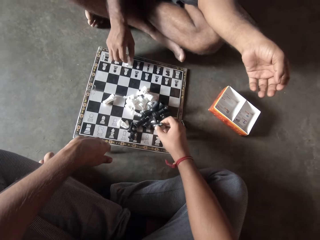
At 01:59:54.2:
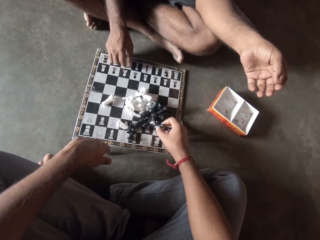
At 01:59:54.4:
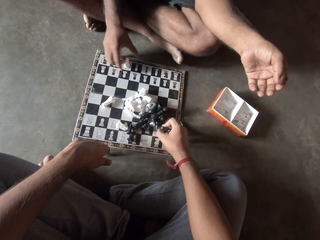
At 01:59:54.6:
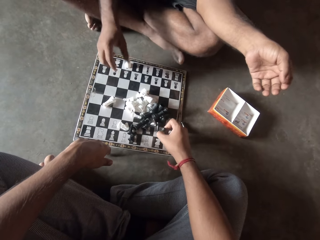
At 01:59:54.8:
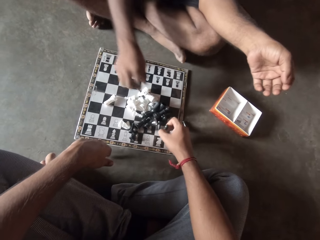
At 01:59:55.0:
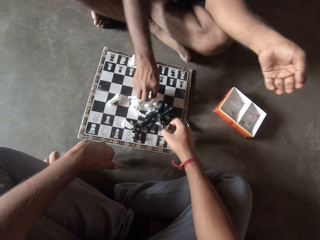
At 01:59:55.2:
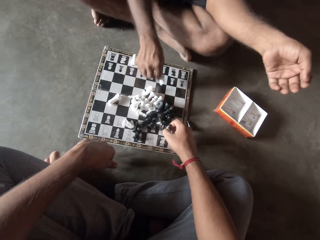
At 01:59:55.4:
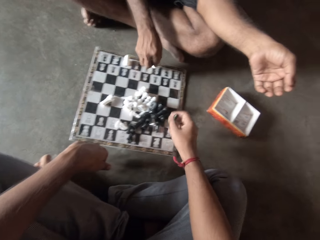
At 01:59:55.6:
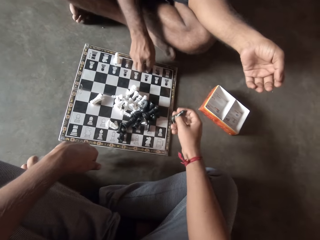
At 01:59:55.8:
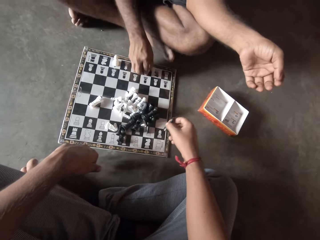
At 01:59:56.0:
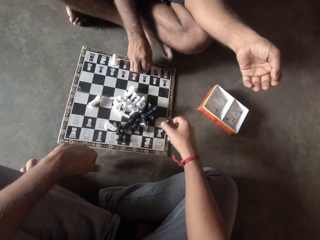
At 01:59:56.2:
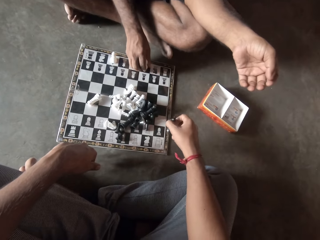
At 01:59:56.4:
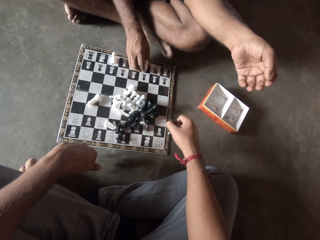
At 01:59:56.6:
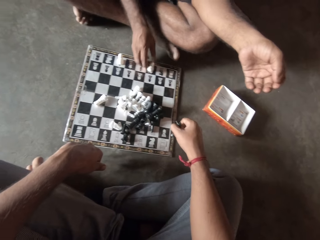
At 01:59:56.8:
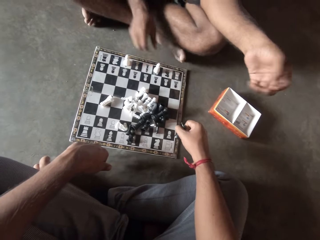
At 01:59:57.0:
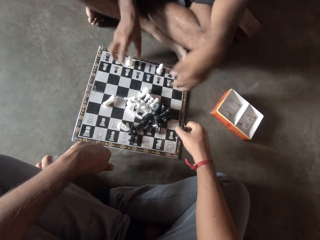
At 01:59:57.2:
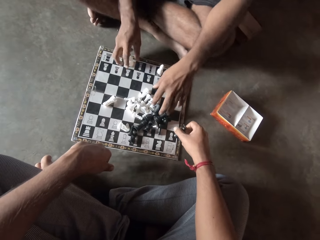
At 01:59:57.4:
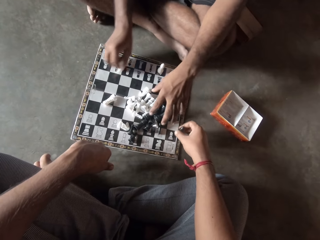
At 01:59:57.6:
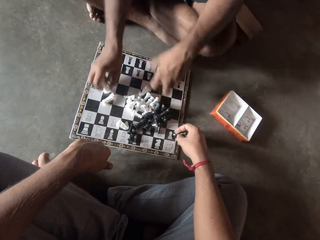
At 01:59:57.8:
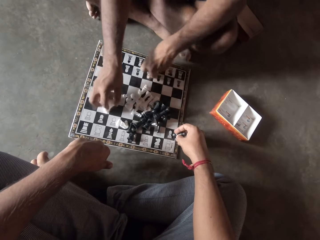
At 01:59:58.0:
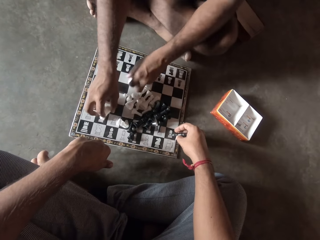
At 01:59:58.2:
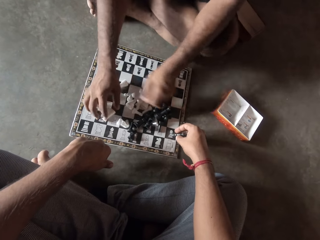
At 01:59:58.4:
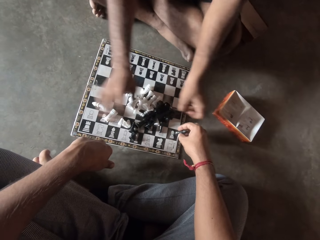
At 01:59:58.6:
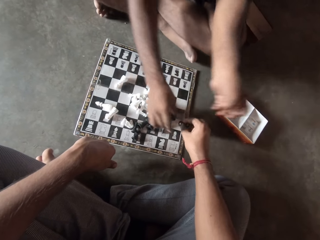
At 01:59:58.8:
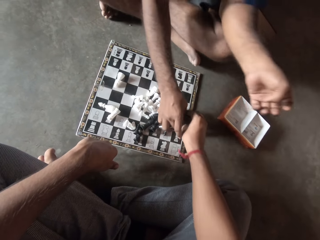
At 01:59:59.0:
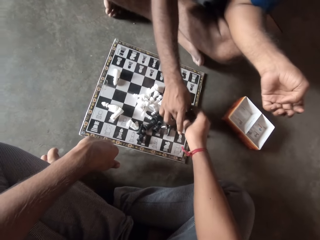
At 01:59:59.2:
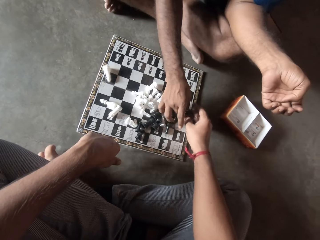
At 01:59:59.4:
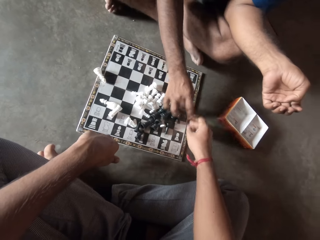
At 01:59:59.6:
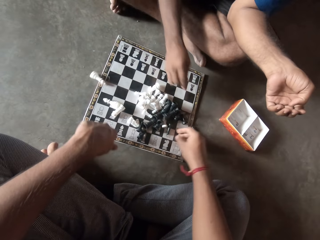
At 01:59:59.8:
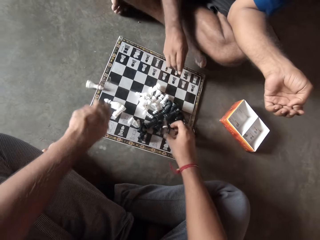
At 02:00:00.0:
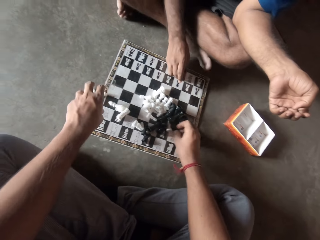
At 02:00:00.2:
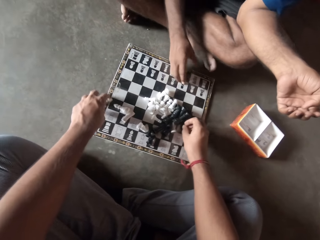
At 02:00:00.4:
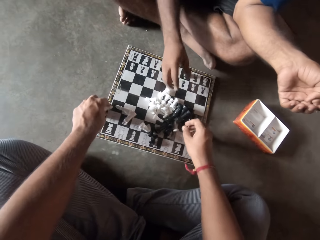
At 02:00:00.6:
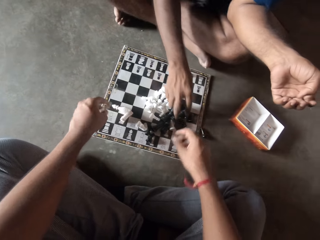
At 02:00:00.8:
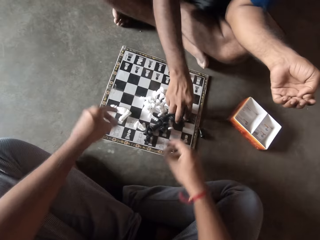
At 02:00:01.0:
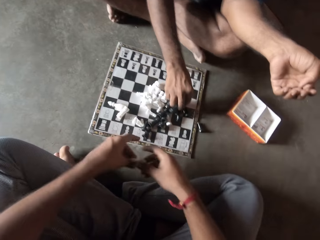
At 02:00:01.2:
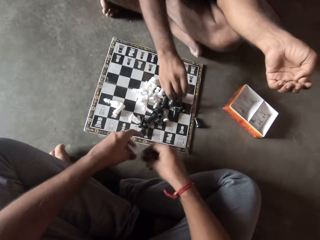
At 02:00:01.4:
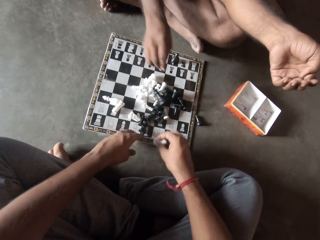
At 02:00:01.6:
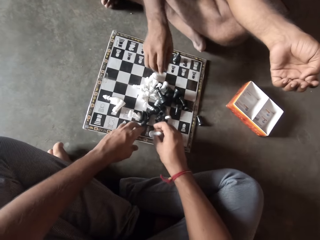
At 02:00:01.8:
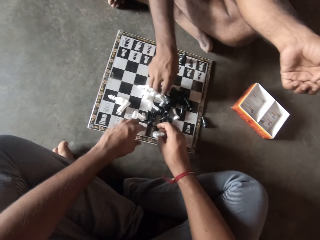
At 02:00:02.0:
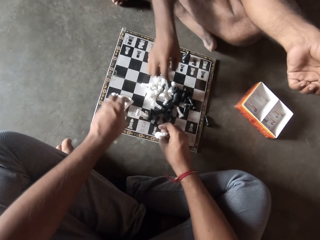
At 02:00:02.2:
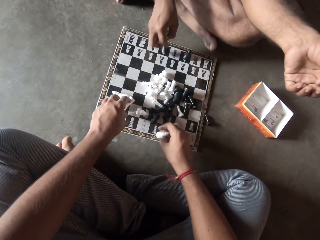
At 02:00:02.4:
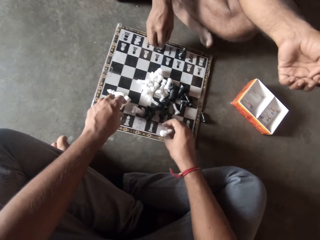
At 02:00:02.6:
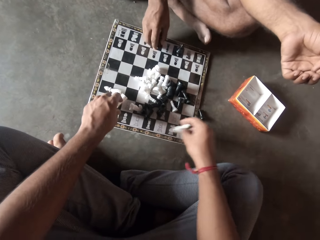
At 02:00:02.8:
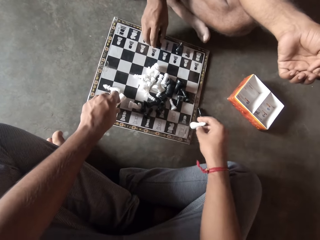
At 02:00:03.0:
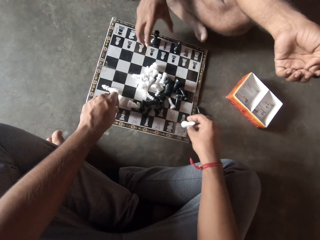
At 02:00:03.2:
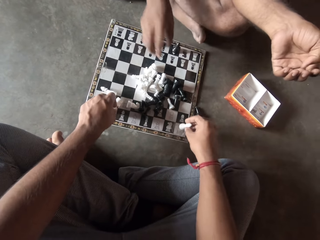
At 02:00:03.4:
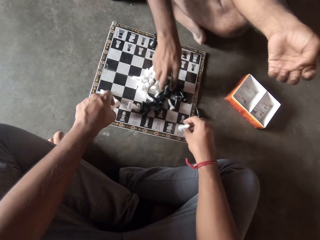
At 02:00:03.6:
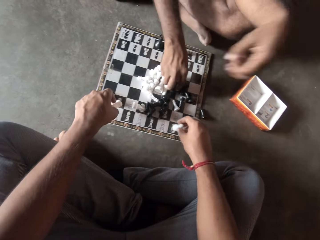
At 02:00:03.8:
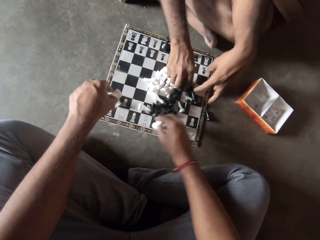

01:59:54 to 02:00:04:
The camera wearer picks up a chess box on a chessboard on the floor. A man picks up the chess box on the chessboard on the floor and puts a chess piece on the chessboard on the floor. The man moves a chess piece on the chessboard on the floor. He does it again. The man picks a chess piece from the camera wearer. The camera wearer picks up the chess box on the chessboard on the floor. They switch a chess piece to the other hand. The man picks up the chess box on the chessboard on the floor, puts a chess piece on the chessboard on the floor, and picks up the chess box on the chessboard on the floor with hands.

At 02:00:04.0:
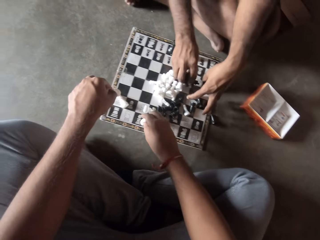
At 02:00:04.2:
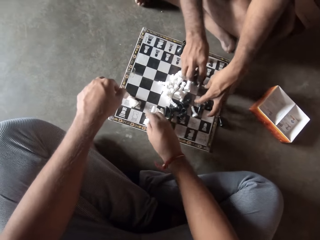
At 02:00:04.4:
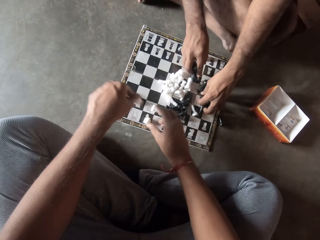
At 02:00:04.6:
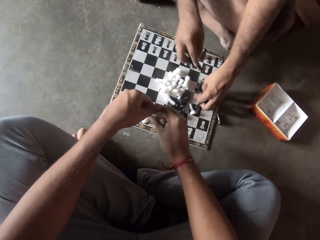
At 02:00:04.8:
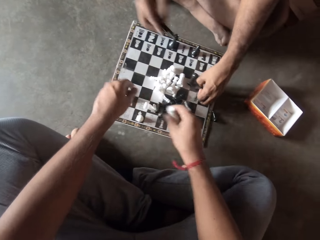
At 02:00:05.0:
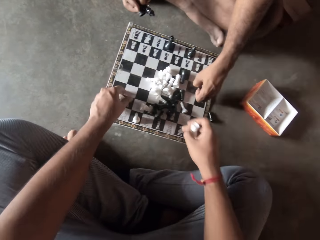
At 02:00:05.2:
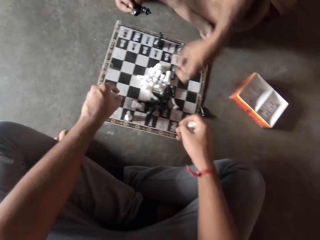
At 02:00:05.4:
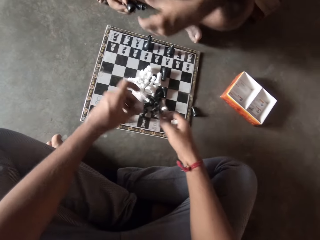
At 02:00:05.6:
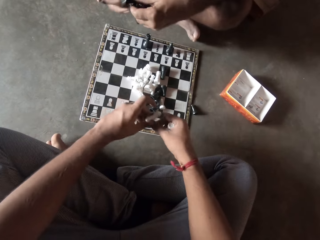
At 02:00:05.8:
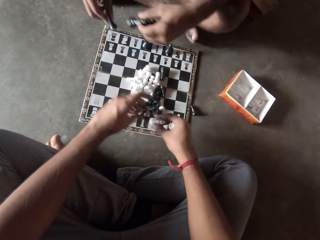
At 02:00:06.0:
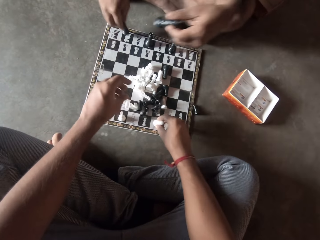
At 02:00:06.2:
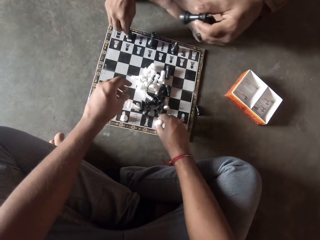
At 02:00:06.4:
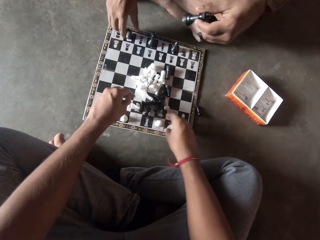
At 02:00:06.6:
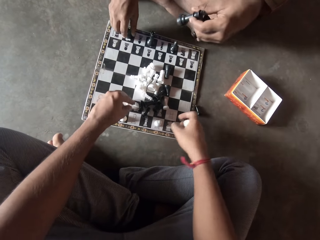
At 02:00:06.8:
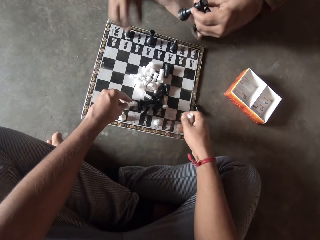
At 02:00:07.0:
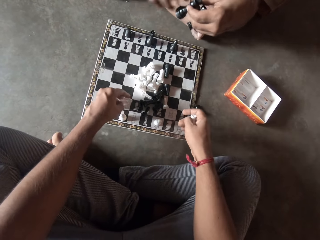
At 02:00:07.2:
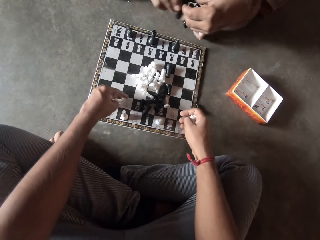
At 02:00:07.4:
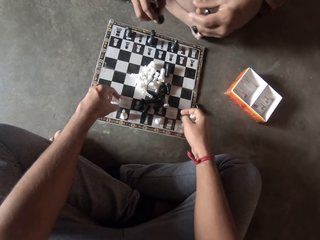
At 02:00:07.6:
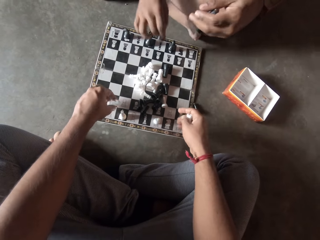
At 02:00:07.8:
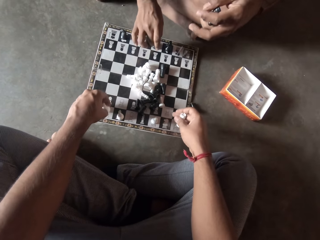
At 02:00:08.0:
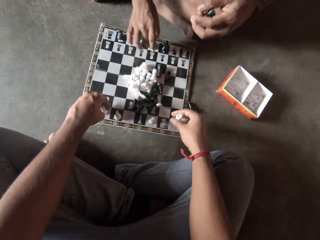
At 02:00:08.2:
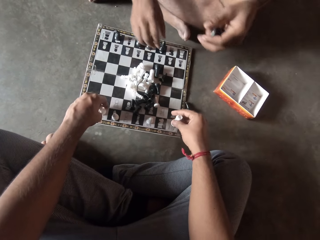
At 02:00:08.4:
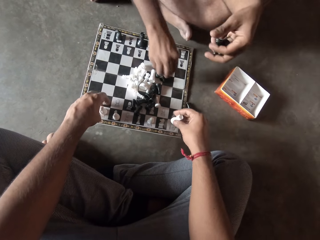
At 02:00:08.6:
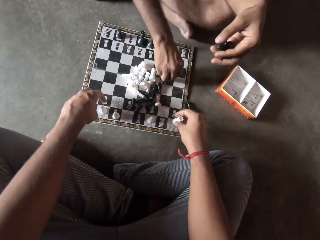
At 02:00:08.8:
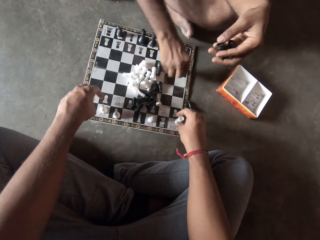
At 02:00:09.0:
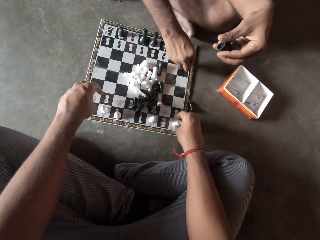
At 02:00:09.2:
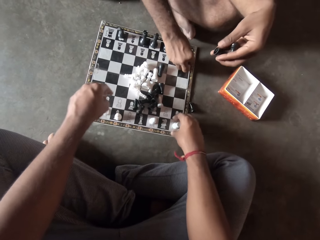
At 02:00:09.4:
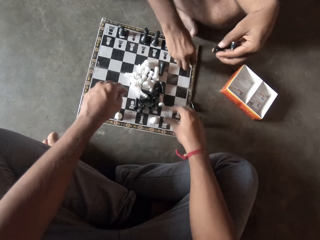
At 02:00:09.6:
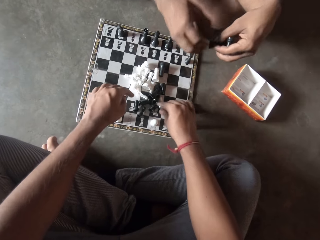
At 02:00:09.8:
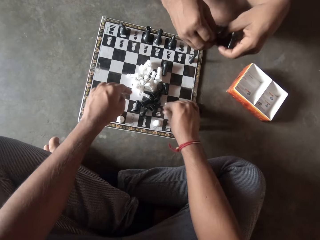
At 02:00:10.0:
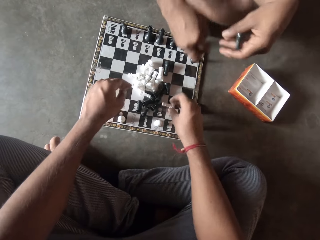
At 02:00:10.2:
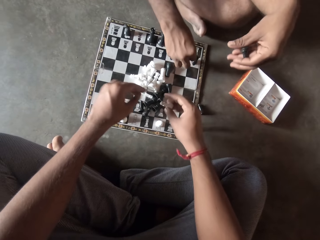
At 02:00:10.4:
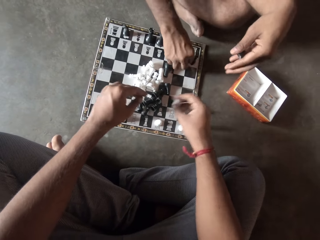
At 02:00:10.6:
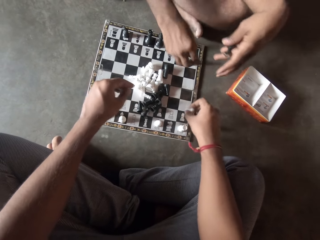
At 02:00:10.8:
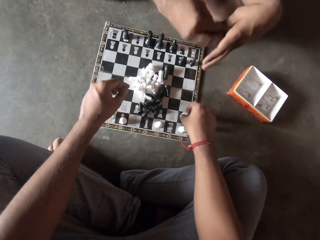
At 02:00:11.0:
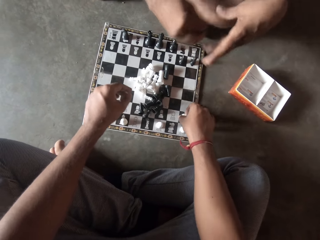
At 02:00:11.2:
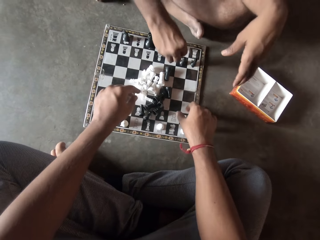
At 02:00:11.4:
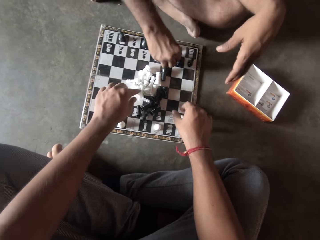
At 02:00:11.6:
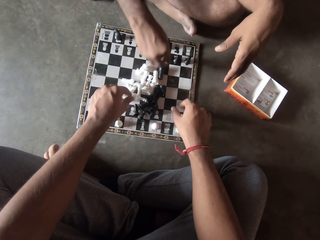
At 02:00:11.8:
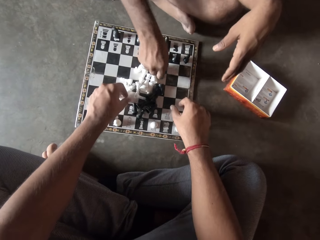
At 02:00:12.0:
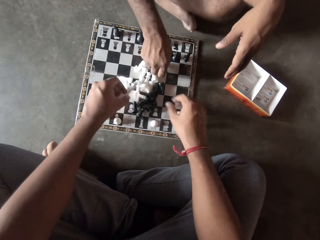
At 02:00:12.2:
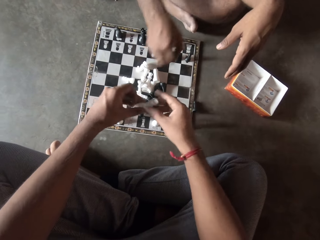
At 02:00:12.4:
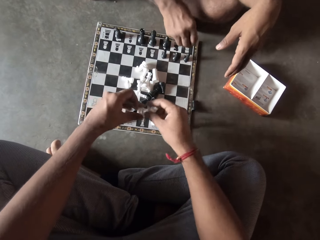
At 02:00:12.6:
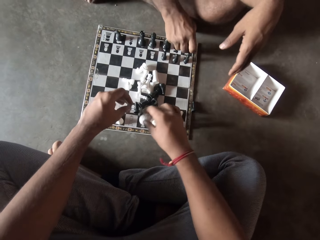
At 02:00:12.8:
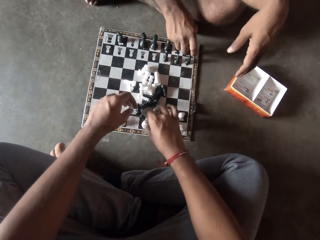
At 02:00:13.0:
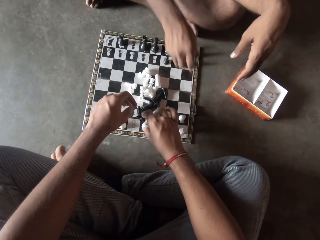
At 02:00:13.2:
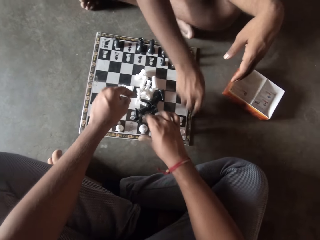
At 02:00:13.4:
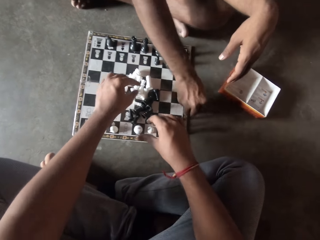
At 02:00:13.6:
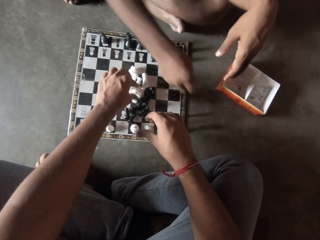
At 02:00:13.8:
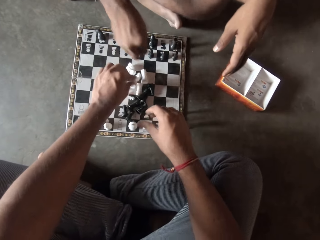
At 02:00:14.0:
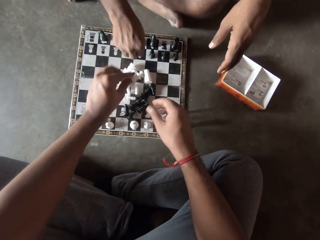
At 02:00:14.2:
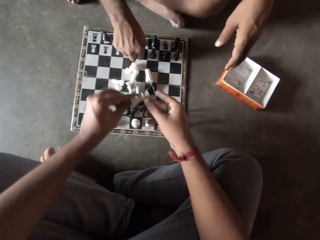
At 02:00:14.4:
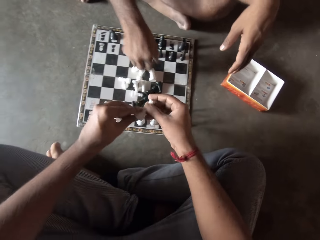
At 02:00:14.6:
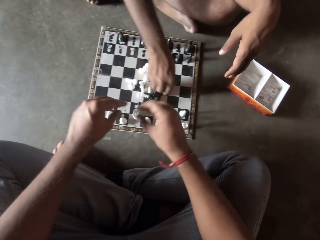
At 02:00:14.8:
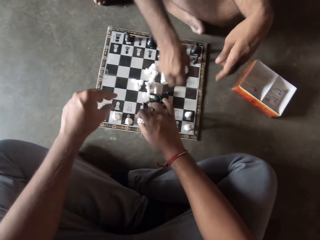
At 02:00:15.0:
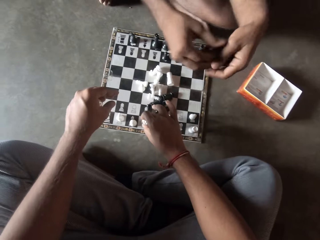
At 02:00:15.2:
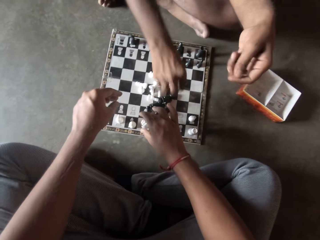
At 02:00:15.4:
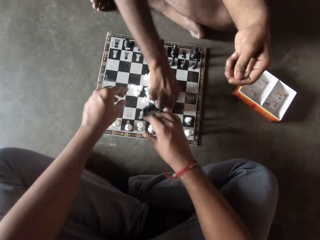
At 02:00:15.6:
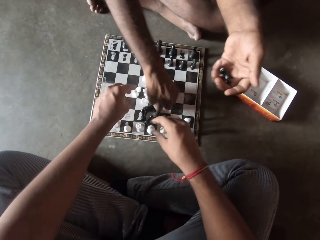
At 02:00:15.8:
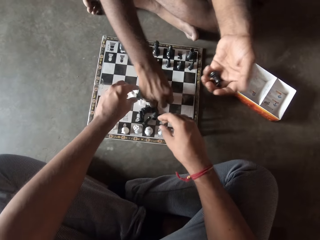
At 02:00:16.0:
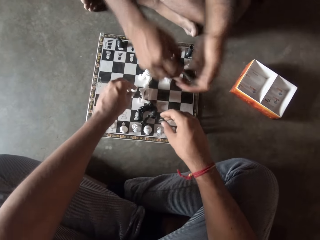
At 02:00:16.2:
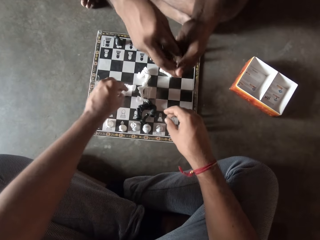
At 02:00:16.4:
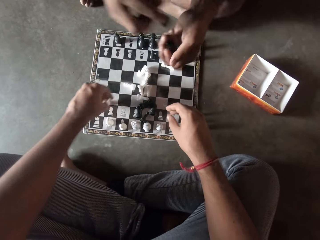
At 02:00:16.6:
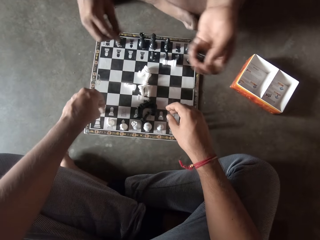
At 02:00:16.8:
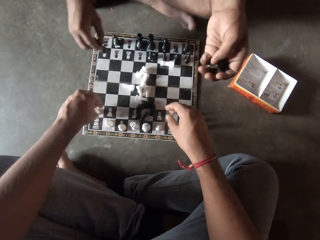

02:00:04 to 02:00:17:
The camera wearer puts a chess piece on a chessboard on the floor. A man picks up chess pieces on the chessboard on the floor and picks up a chess box on the chessboard on the floor. The camera wearer switches a chess piece to the other hand, picks up a chess piece on the chessboard on the floor, and switches a chess piece to the other hand. The man picks a chess piece from the other hand. The camera wearer puts a chess piece on the chessboard on the floor. The man puts a chess piece on the chessboard on the floor. The camera wearer moves a chess piece on the chessboard on the floor and picks up a chess piece on the chessboard on the floor. The man picks a chess piece from the other hand, drops a chess piece on the chessboard on the floor, and picks a chess piece on the chessboard on the floor. The camera wearer puts a chess piece on the chessboard on the floor and picks up a chess piece on the chessboard on the floor. The man puts a chess piece on the chessboard on the floor. The camera wearer puts a chess piece on the chessboard on the floor. The man puts a chess piece on the chessboard on the floor and moves a chess piece on the chessboard on the floor. The camera wearer picks up a chess piece on the chessboard on the floor and switches a chess piece to the other hand. The man puts a chess piece on the chessboard on the floor and picks up a chess piece on the floor. The camera wearer picks up a chess piece on the chessboard on the floor. The man puts a chess piece on the chessboard on the floor. The camera wearer switches a chess piece to the other hand. The man picks up a chess piece from the chessboard on the floor. The camera wearer puts a chess piece on the chessboard on the floor. The man puts a chess piece on the other hand and picks up a chess piece from the chessboard on the floor. The camera wearer moves a chess piece on the chessboard on the floor. The man puts a chess piece on the other hand.
